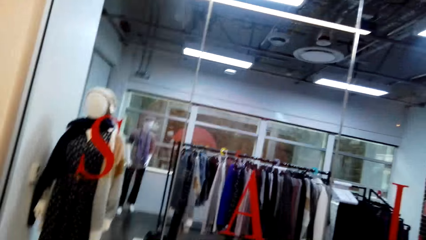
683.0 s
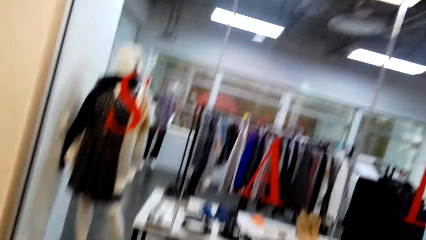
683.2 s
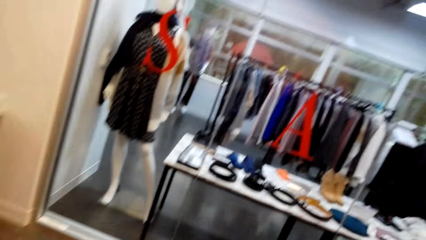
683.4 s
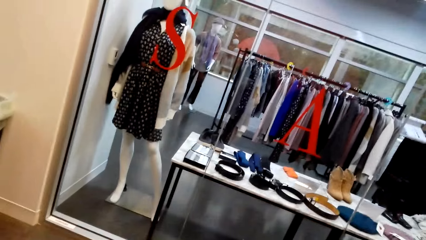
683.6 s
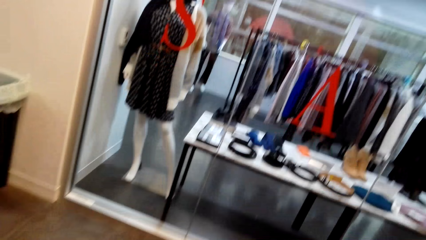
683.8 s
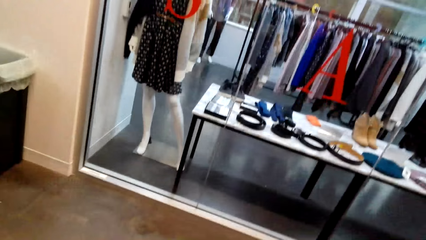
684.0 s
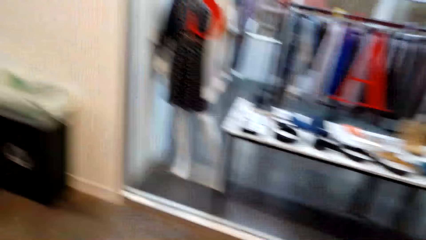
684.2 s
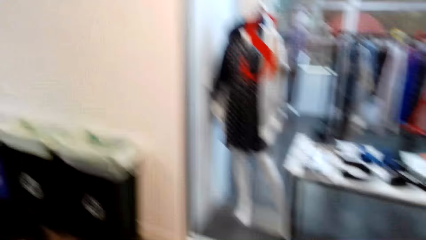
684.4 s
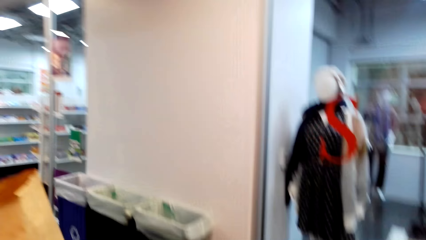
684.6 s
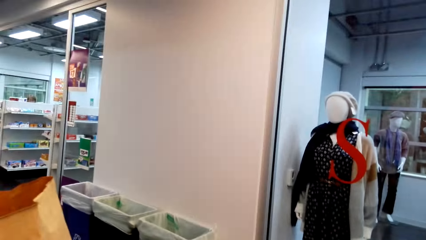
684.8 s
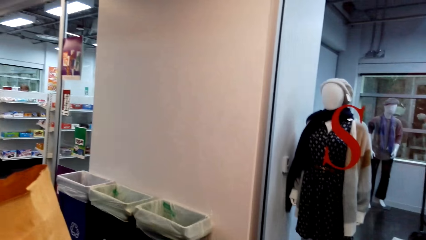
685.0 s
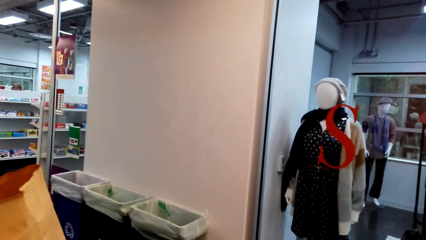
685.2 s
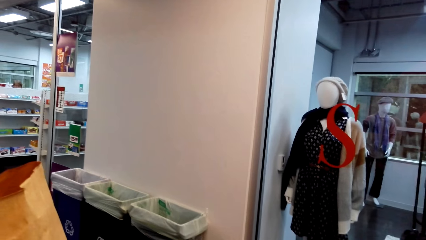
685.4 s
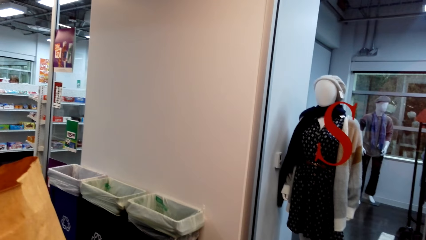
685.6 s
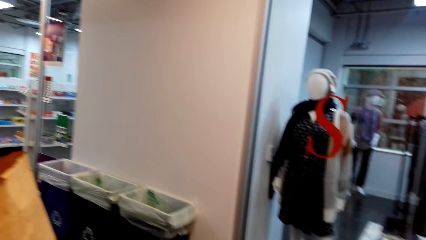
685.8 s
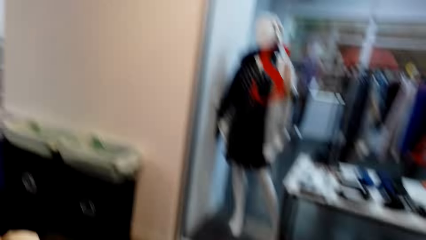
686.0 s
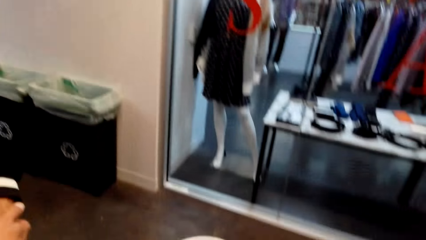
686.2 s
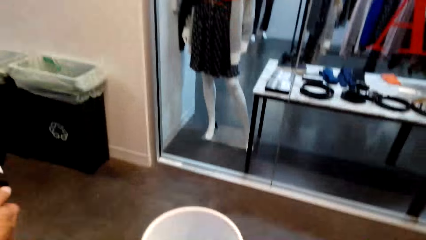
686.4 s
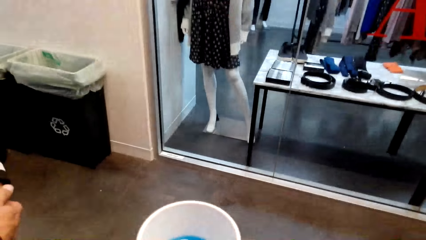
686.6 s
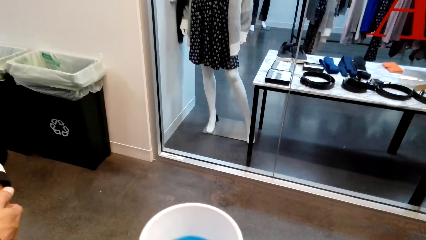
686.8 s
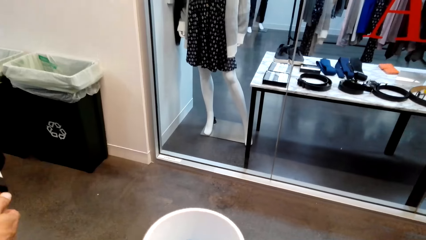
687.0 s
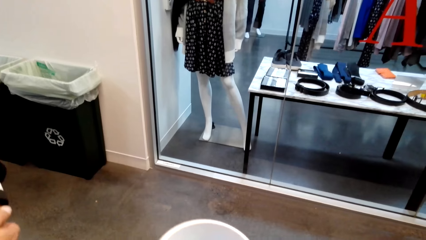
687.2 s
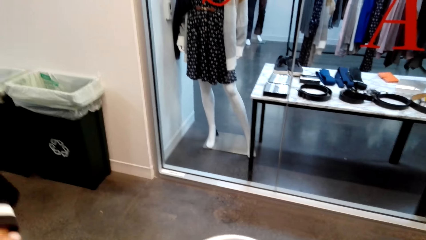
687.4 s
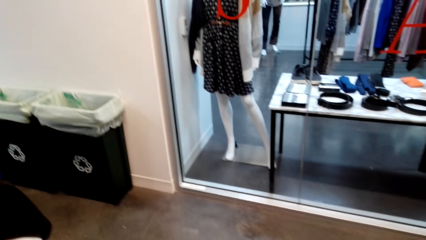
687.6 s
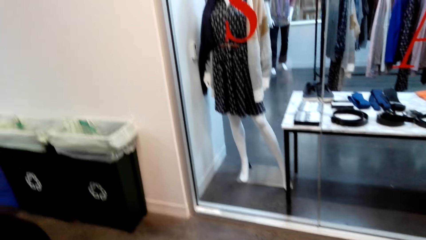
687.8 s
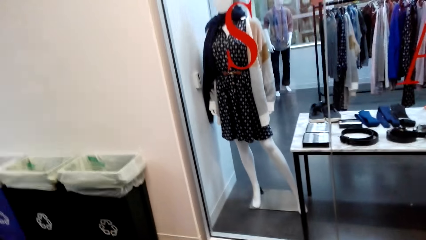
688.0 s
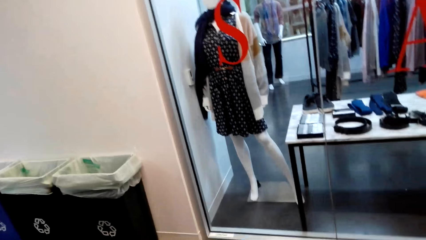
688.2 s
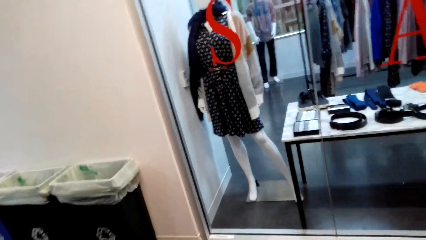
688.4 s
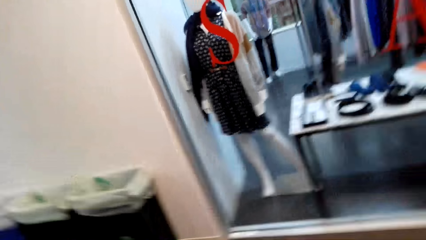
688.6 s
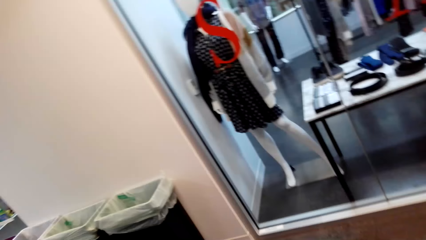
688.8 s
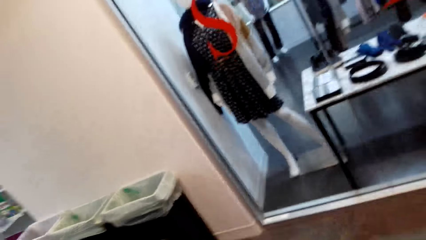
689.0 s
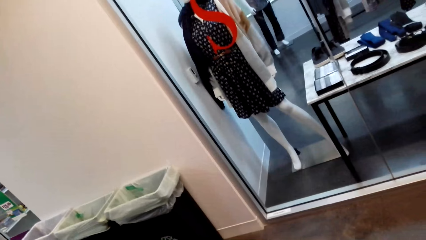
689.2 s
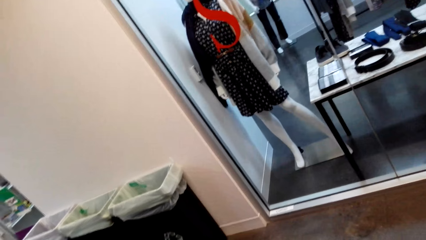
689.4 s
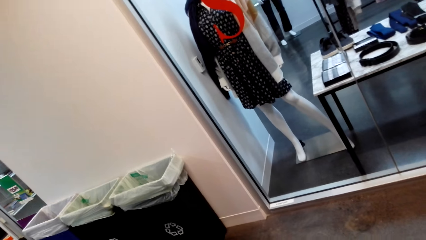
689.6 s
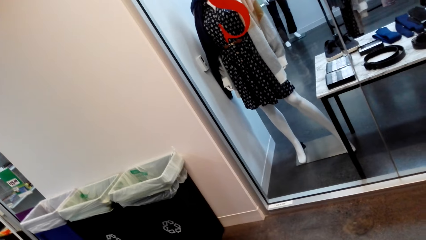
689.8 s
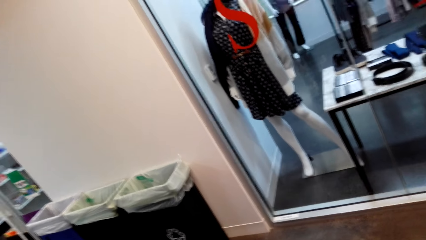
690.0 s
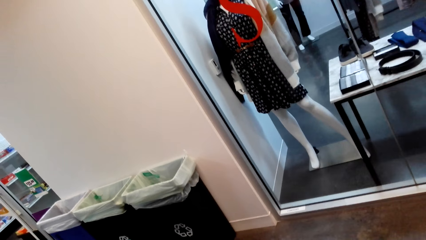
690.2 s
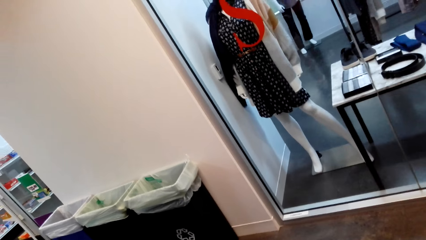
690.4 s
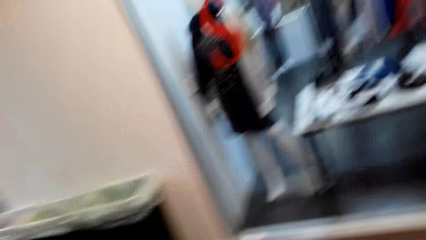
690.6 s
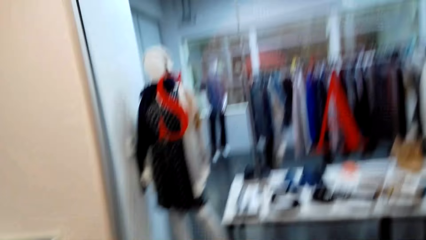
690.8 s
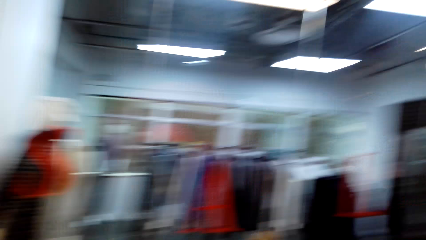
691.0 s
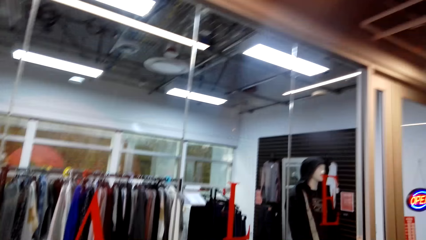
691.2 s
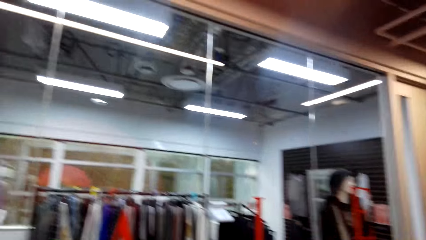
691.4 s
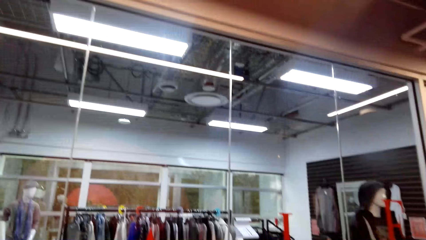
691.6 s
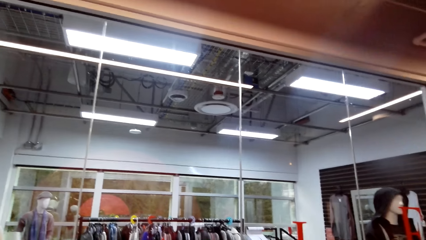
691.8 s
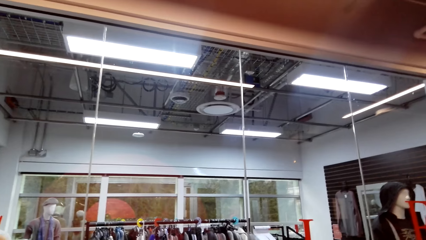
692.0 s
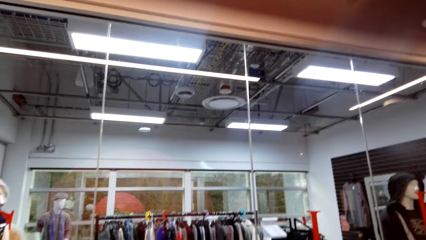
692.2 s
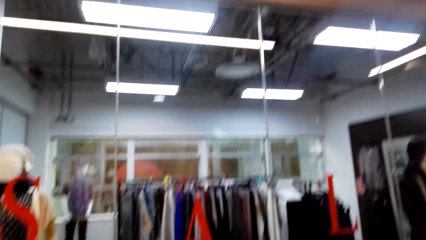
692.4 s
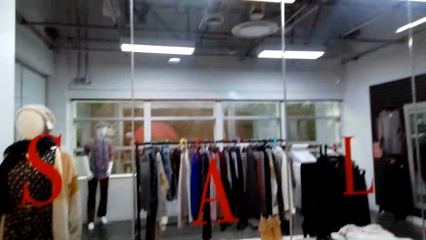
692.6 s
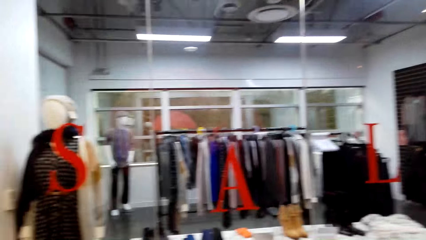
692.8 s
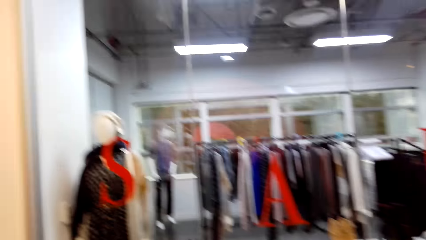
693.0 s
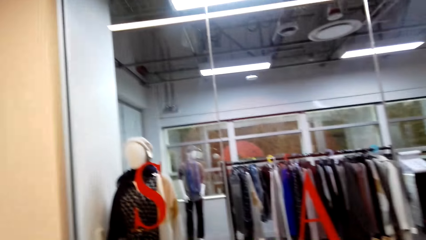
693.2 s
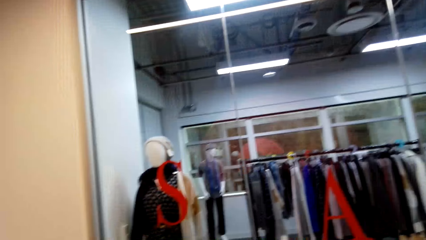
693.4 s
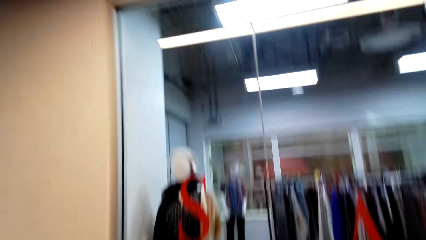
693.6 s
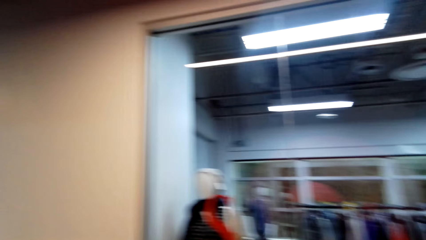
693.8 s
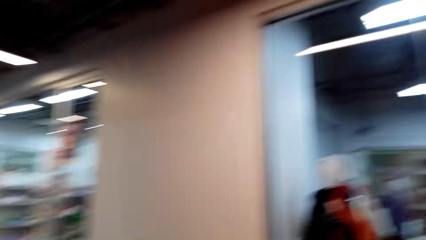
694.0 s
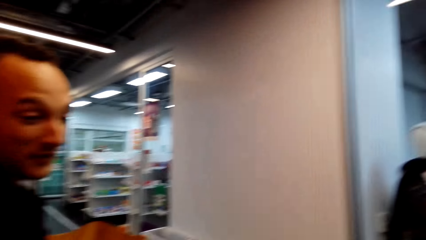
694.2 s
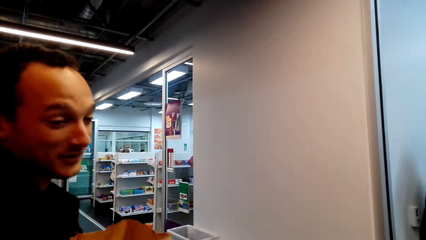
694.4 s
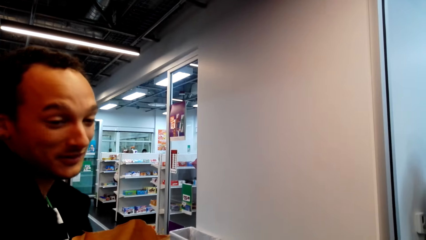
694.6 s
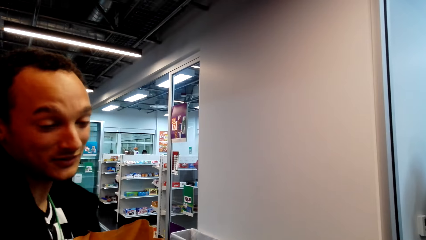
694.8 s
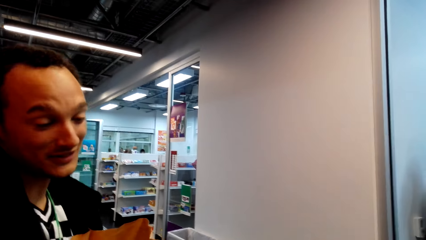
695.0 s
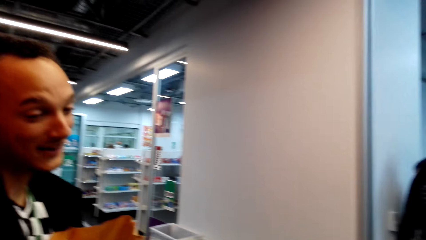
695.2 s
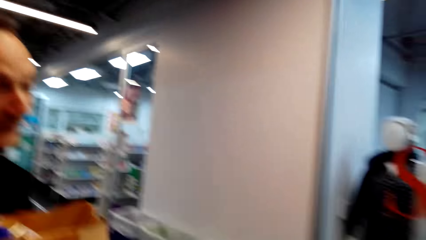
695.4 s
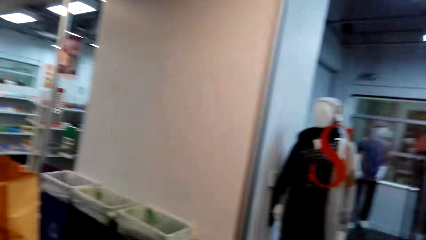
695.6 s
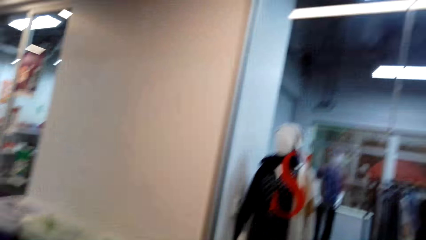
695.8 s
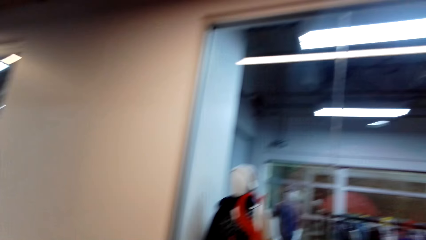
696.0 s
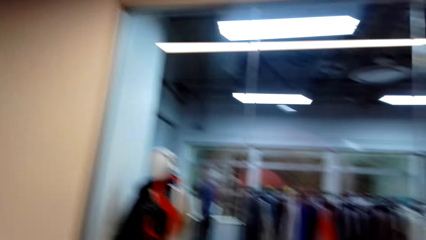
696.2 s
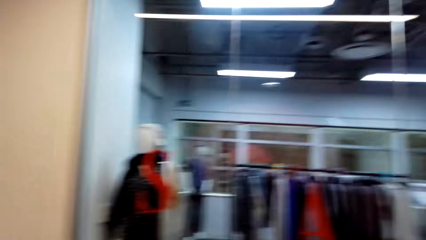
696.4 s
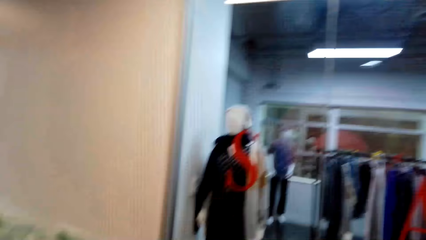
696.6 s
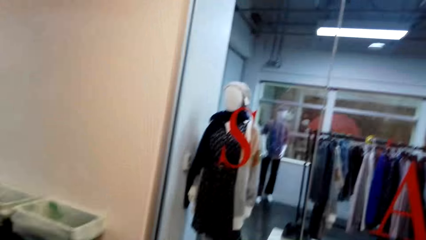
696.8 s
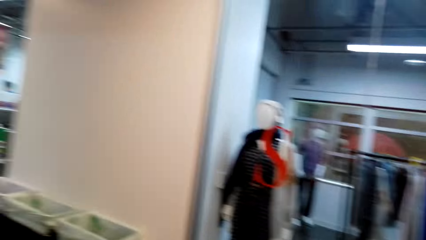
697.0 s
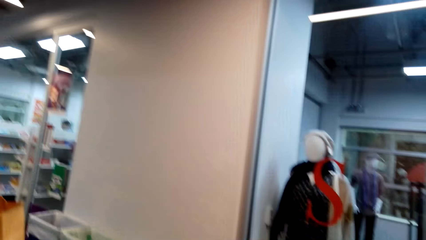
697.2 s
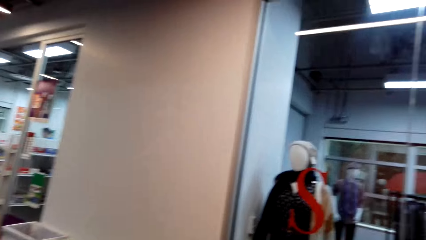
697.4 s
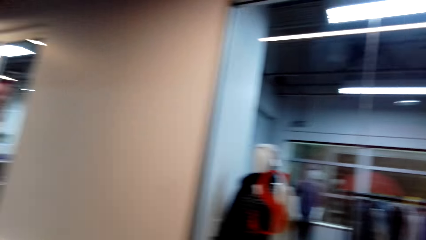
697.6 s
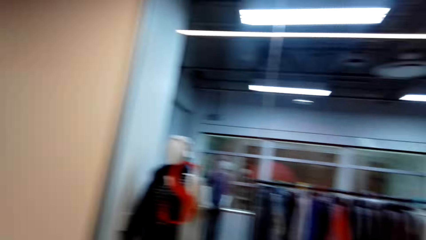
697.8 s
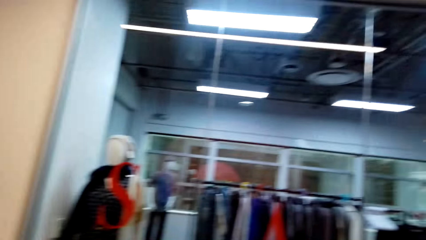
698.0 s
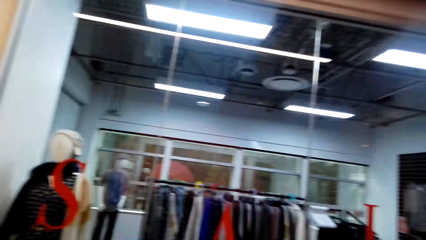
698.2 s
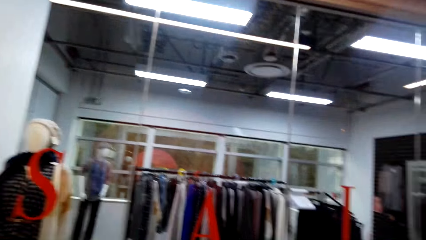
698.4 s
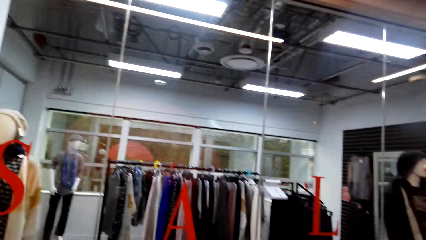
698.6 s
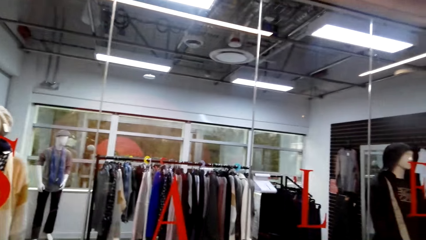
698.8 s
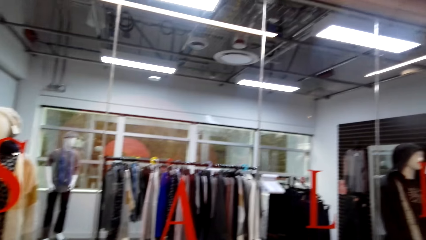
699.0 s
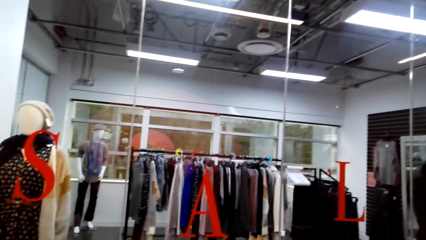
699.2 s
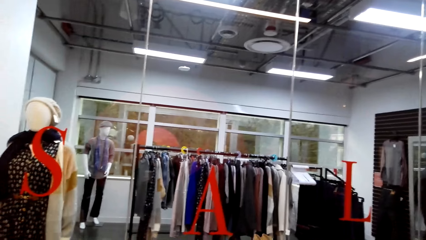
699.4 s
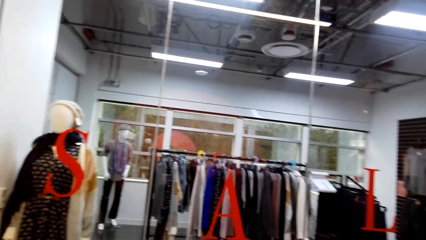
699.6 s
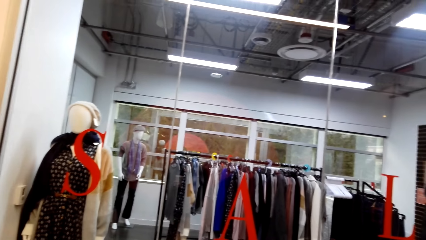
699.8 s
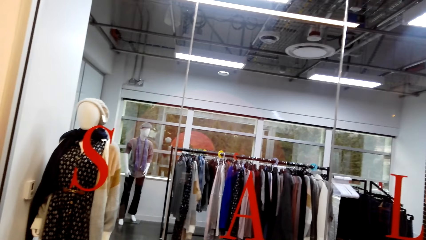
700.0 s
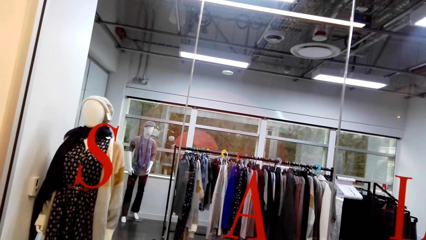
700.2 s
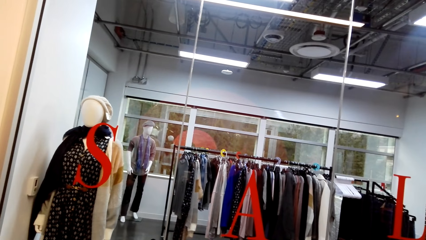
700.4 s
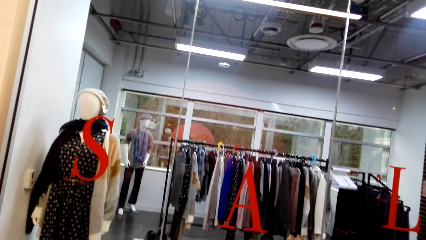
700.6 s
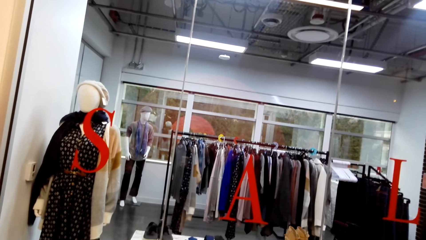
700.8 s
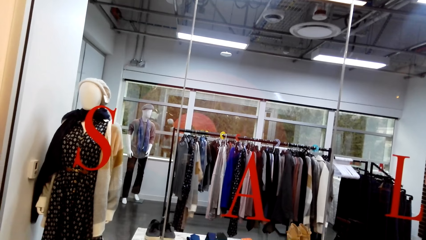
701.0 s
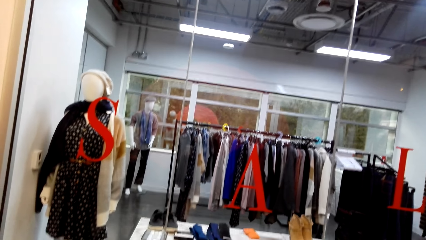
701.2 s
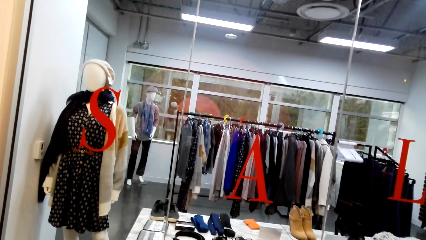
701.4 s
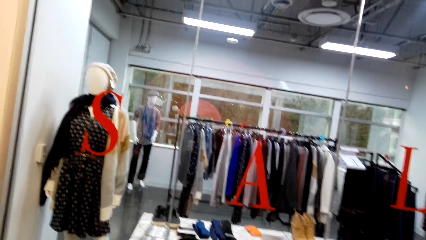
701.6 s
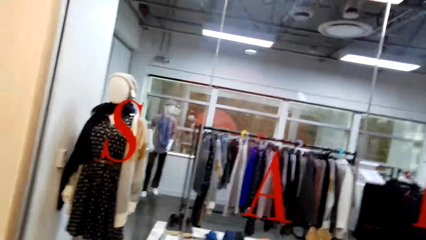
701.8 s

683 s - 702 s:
The camera wearer talks to a person. The person talks to the camera wearer. The camera wearer moves his head. The person dialogues with the camera wearer. The camera wearer talks to the person.
